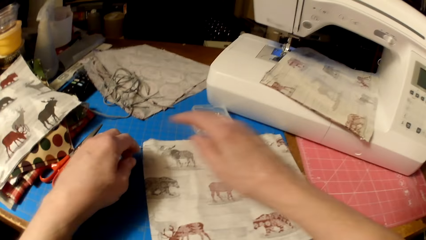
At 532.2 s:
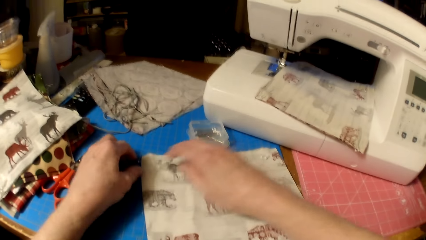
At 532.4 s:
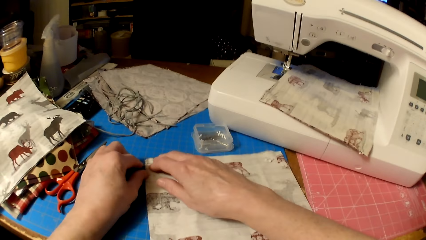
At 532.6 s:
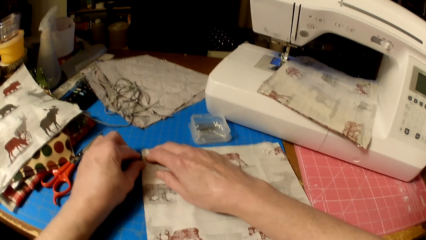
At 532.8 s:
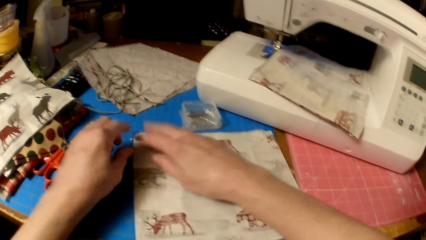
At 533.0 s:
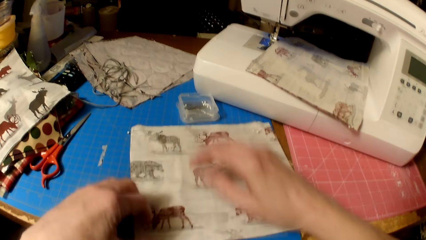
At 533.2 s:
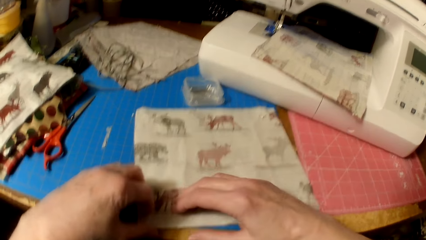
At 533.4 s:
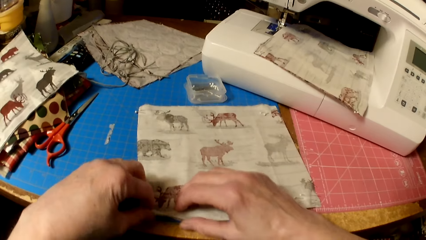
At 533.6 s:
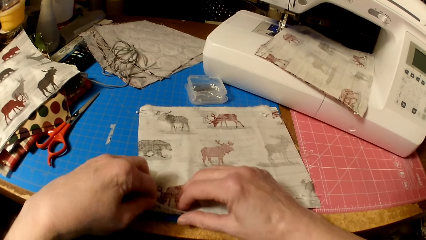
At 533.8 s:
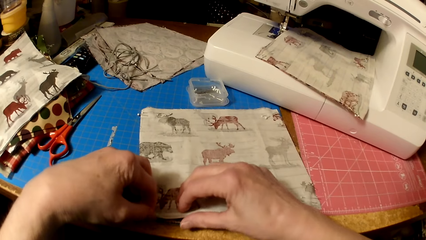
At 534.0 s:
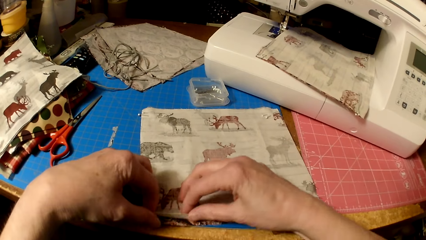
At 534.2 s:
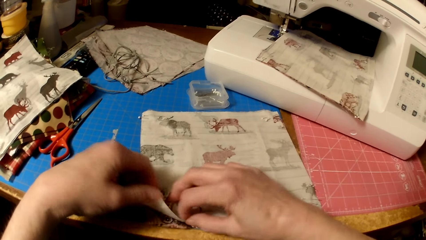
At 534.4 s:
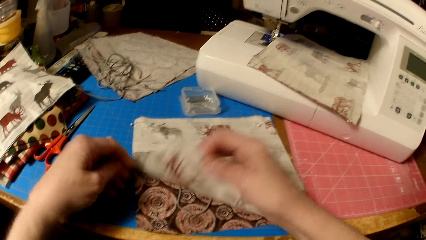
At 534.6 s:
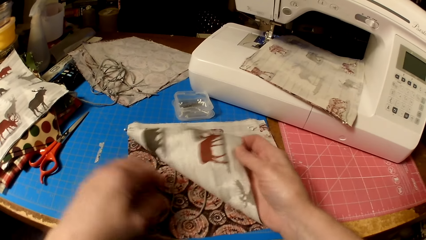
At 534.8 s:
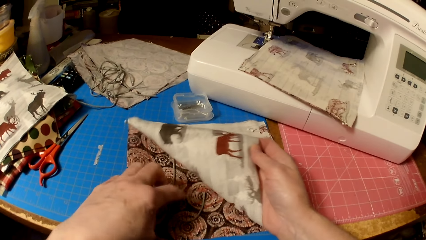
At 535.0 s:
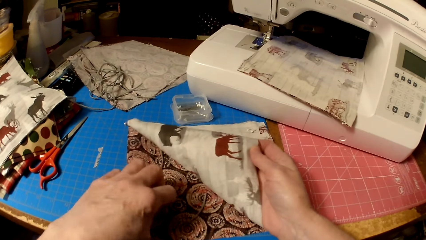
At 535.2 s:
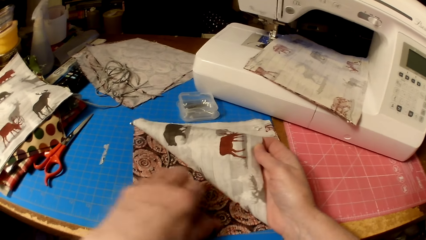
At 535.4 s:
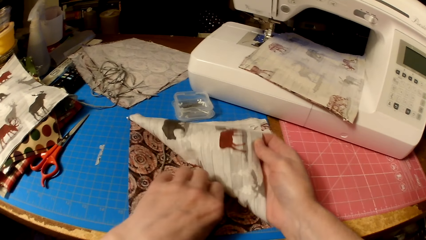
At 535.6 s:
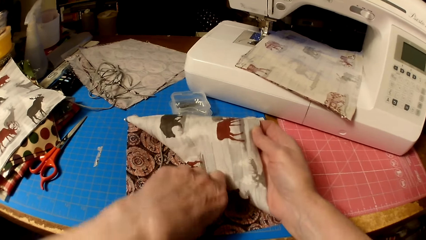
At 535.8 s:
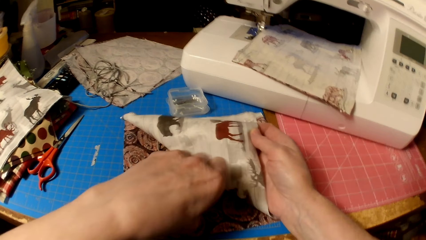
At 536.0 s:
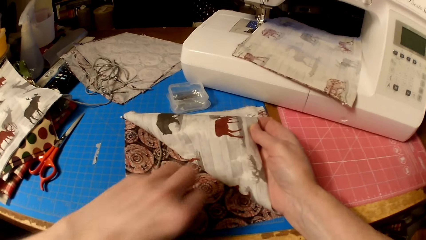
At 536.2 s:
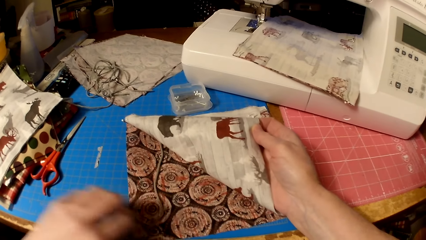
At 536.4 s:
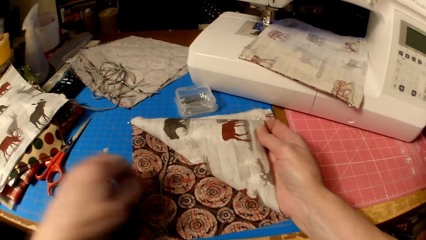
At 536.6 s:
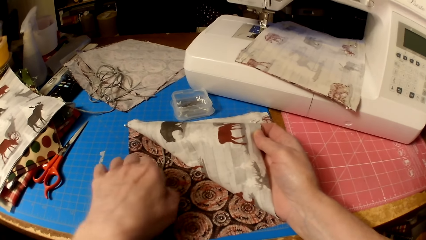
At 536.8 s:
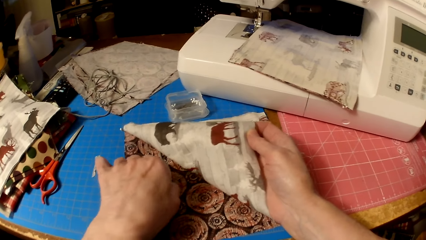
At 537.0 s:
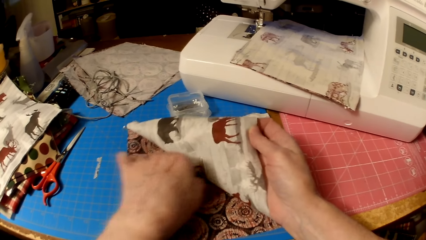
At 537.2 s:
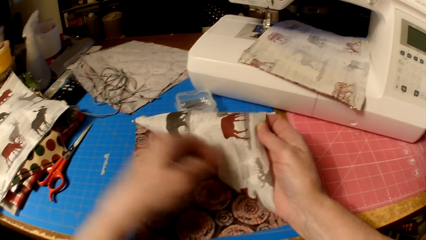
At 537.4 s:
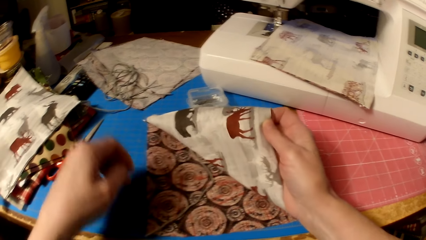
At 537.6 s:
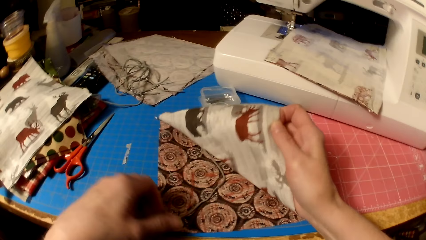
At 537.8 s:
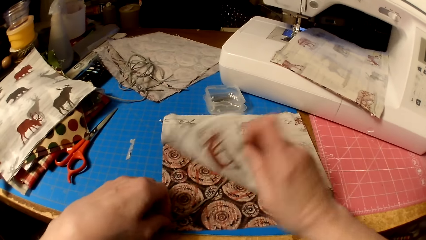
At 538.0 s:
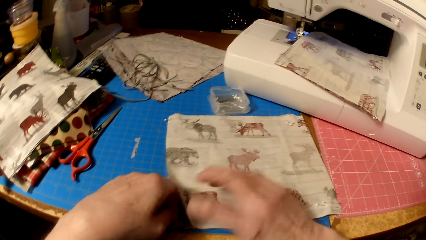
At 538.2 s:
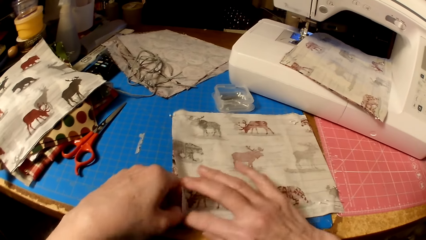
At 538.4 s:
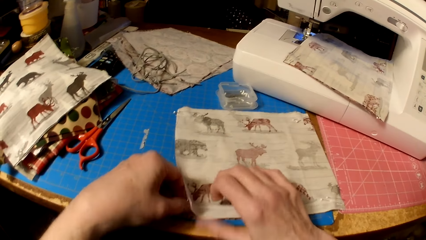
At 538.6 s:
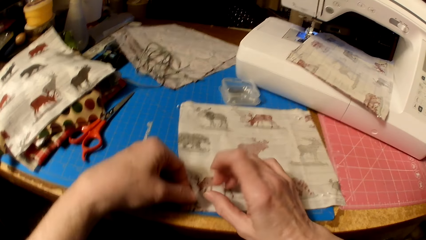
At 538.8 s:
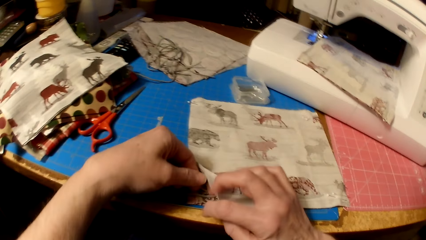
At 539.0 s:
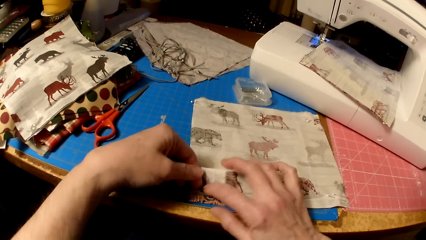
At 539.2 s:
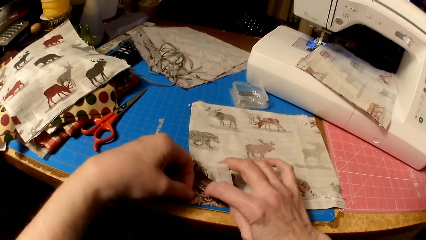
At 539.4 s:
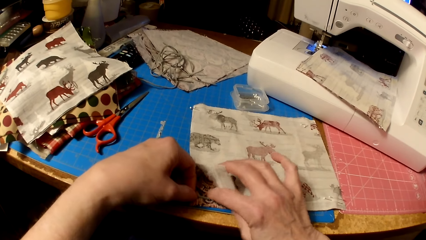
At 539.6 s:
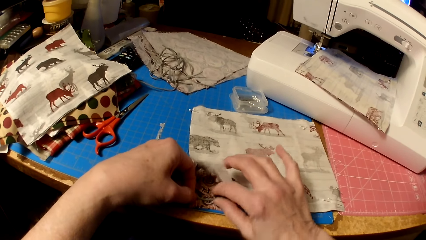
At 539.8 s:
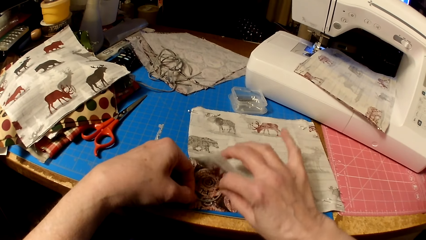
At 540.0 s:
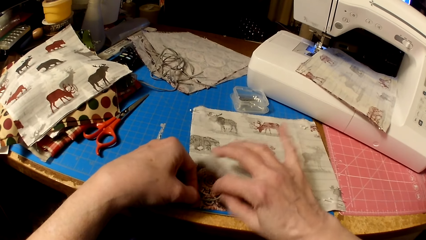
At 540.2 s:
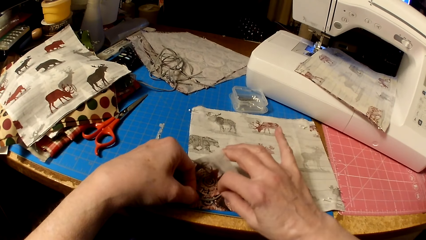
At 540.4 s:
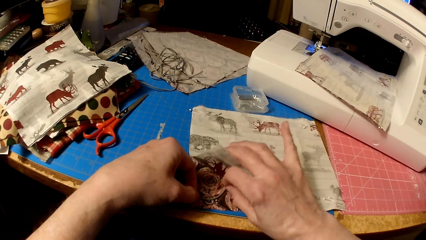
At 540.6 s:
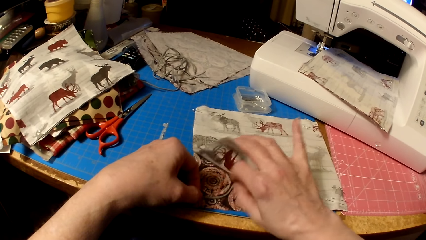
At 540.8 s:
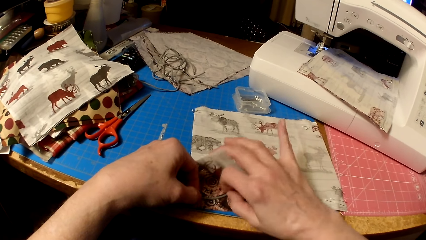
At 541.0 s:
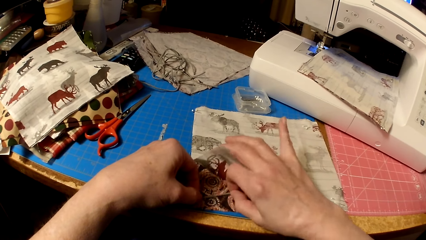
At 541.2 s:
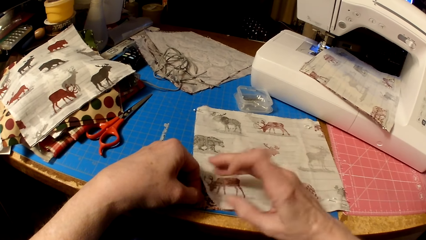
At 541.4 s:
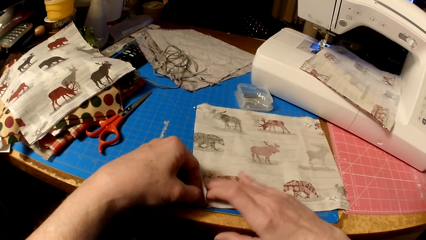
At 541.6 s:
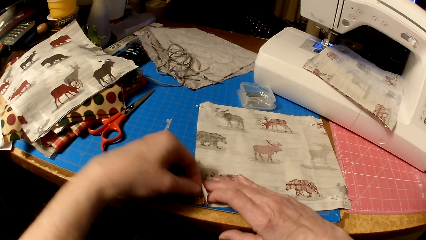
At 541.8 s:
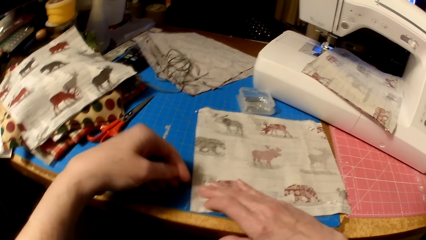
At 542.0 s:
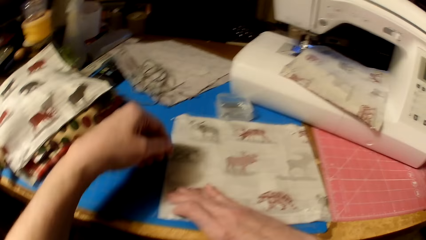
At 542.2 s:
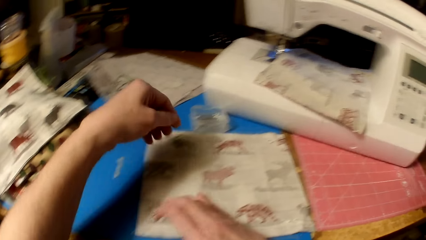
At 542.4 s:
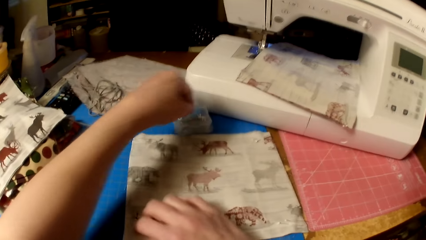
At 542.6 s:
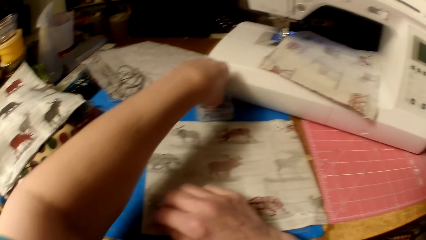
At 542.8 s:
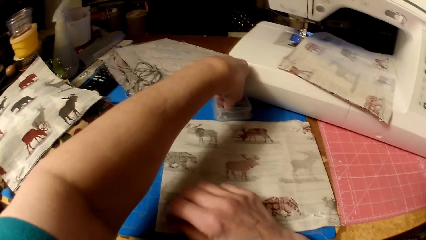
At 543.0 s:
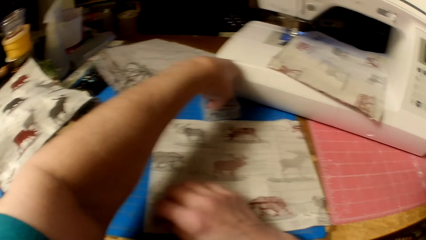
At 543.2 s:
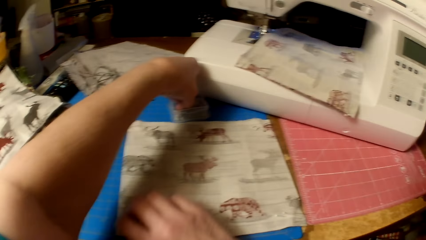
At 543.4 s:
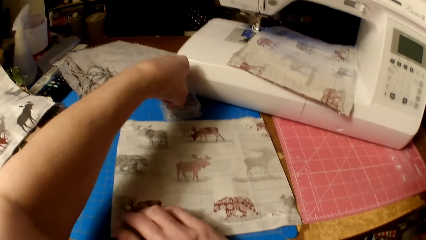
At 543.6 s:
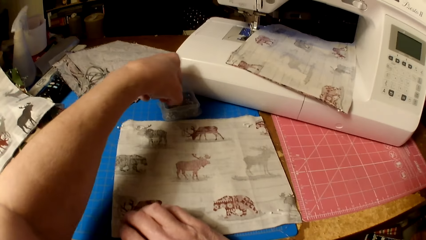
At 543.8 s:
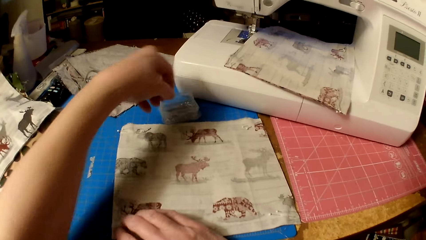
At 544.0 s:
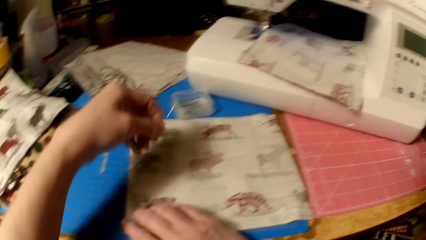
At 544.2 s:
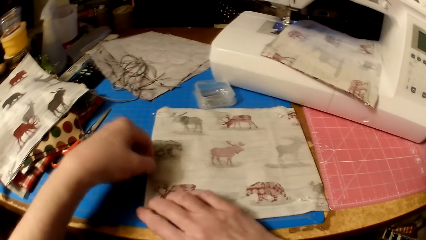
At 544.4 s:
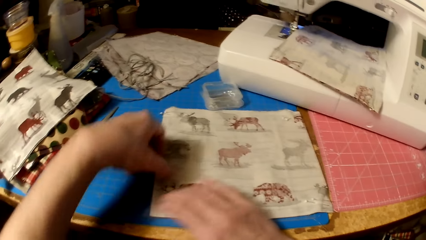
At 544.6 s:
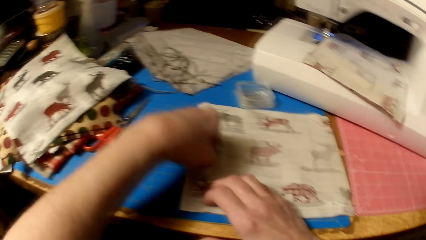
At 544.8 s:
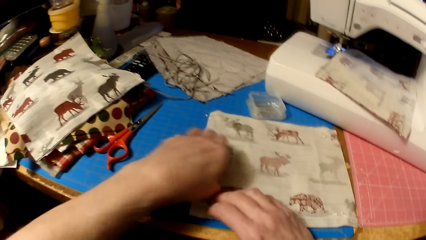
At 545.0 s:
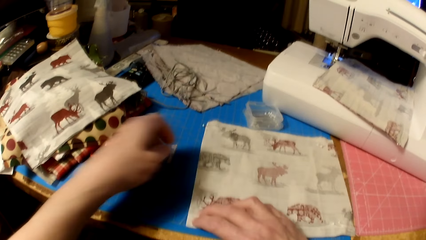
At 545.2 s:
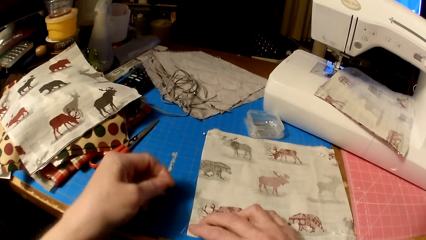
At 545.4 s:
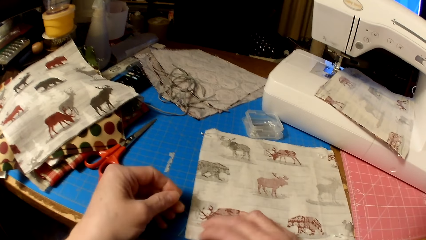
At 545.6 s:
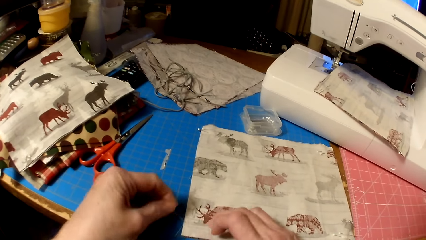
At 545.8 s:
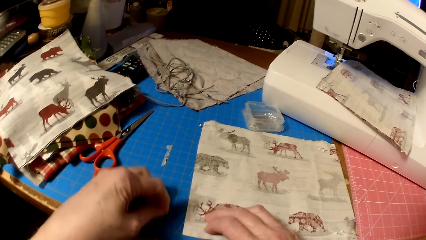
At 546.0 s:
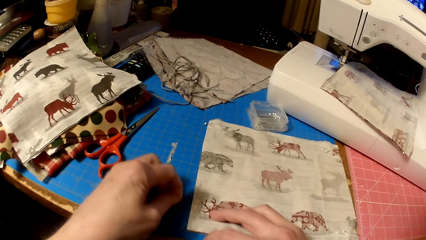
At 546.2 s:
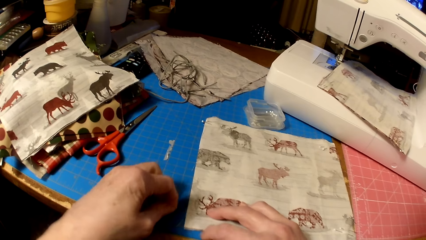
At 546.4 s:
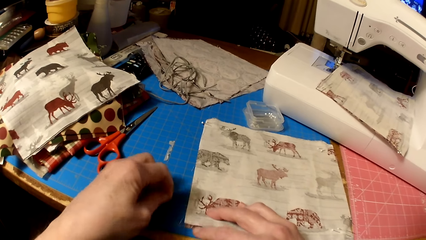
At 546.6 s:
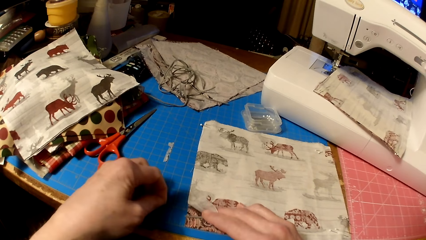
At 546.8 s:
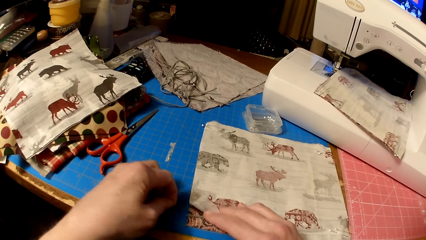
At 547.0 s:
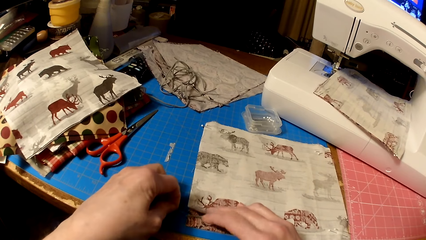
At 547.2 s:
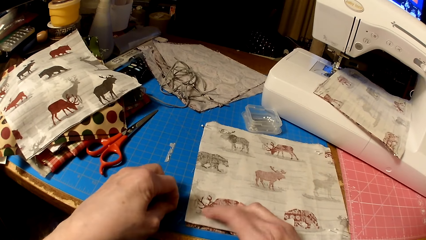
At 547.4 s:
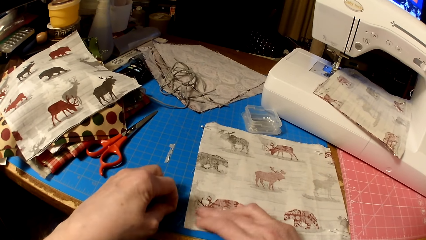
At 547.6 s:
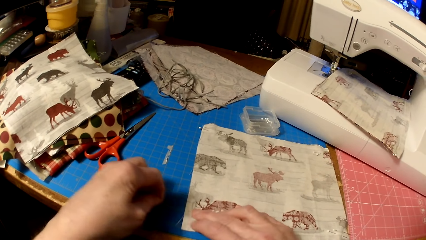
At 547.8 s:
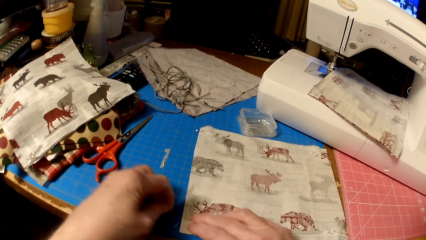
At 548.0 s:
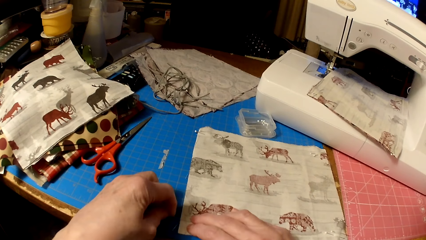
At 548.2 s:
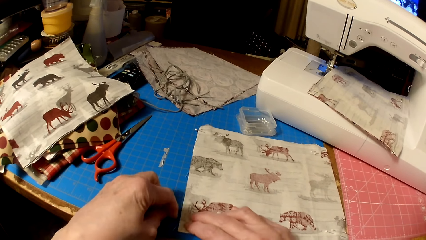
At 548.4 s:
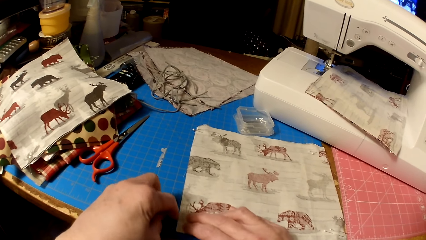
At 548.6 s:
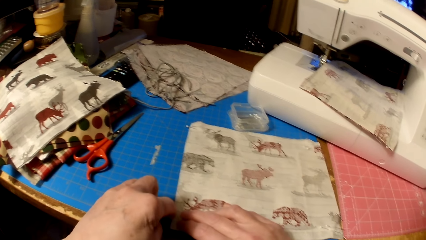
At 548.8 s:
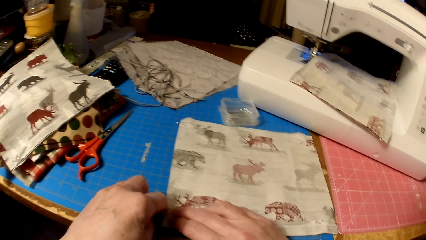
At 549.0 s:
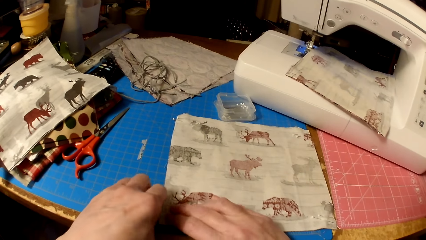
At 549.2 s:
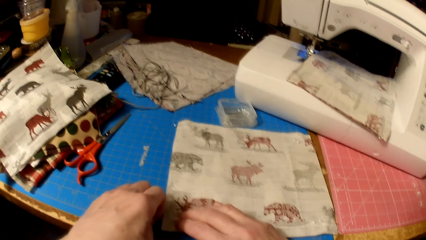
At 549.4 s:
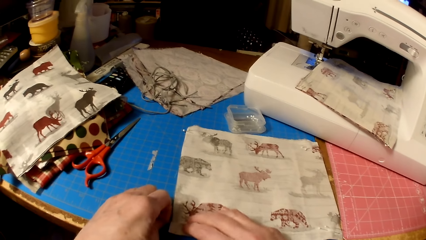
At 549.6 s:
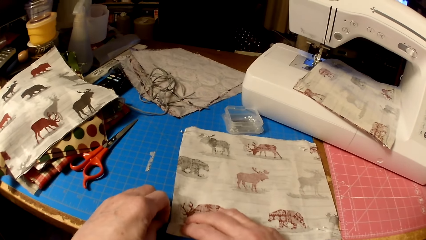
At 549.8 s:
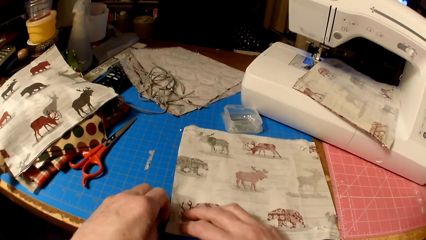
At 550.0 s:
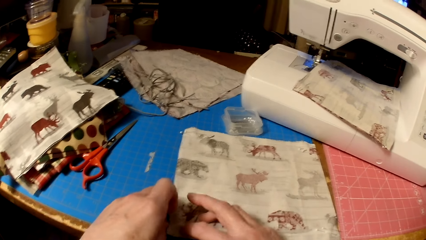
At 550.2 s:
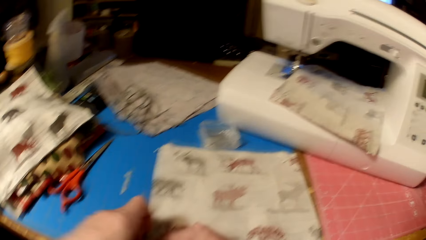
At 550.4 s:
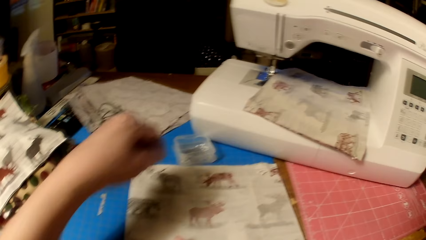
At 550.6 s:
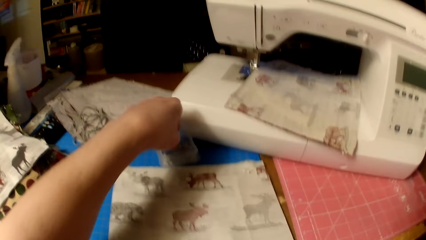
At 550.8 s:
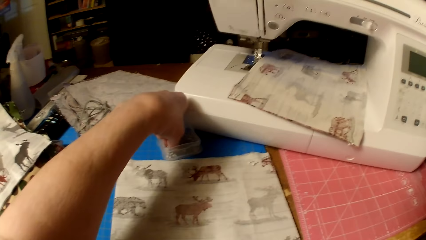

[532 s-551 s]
The camera wearer lifts the piece of cloth. They fix the piece of knitting thread in the cloth. They pick a needle or pin from a container. They put the pin in the pieces of cloth.
